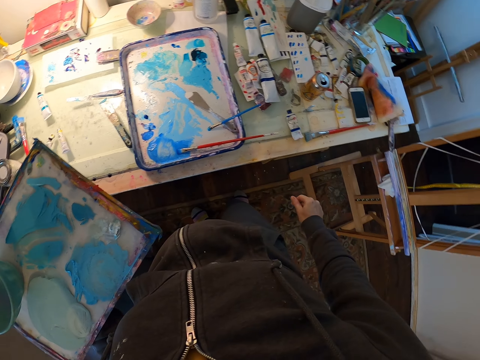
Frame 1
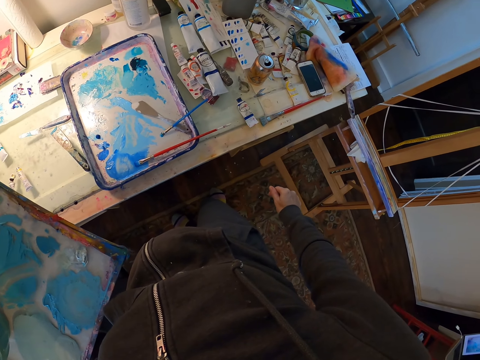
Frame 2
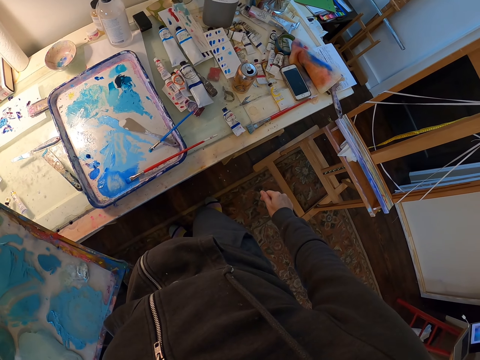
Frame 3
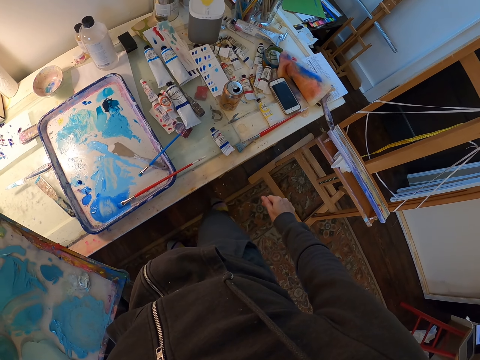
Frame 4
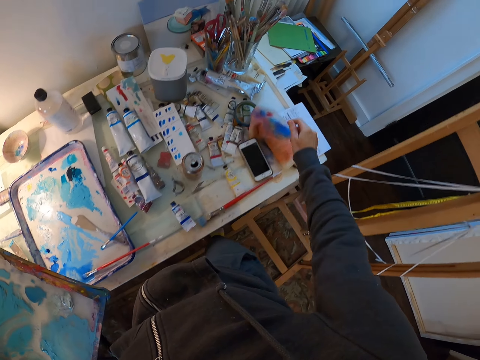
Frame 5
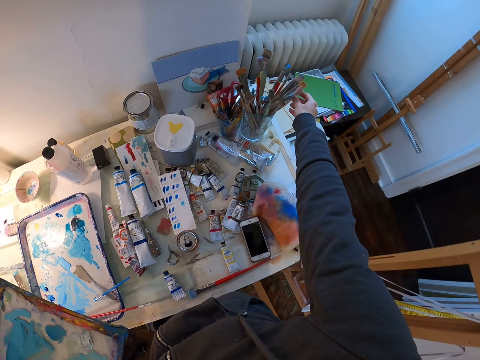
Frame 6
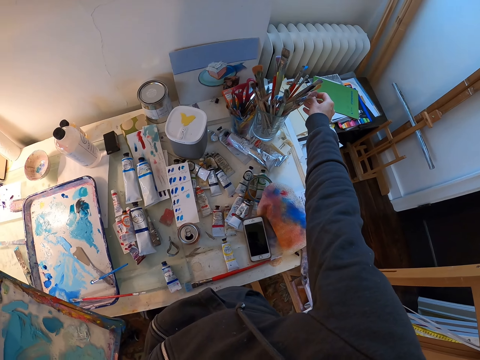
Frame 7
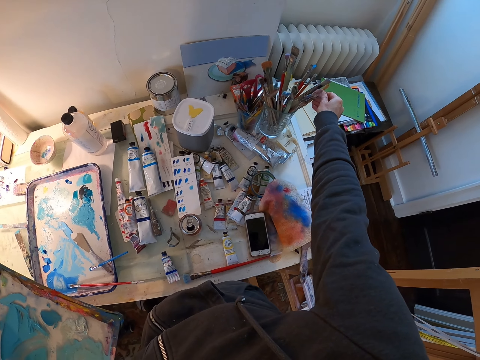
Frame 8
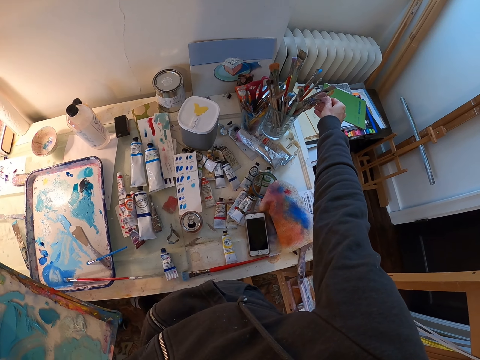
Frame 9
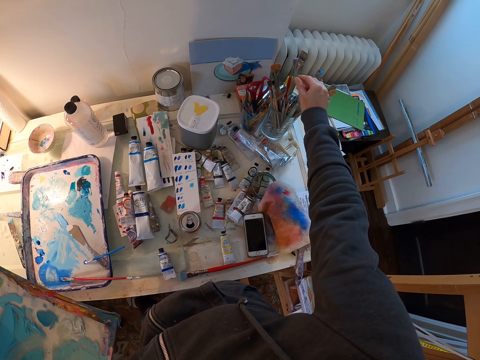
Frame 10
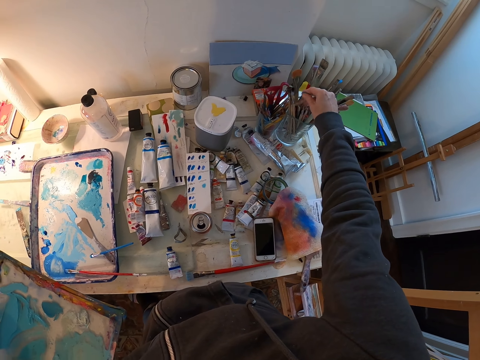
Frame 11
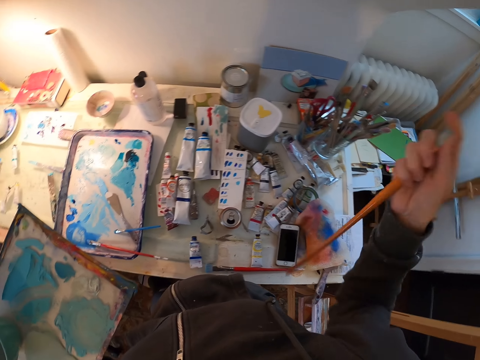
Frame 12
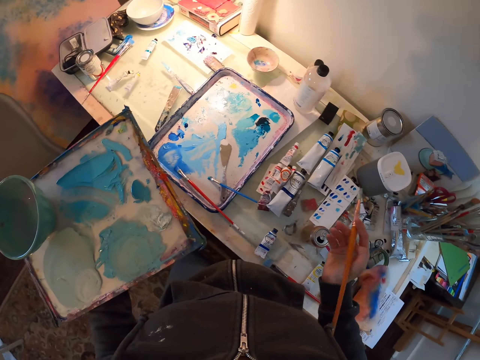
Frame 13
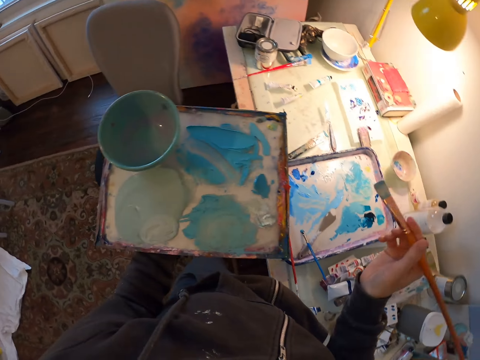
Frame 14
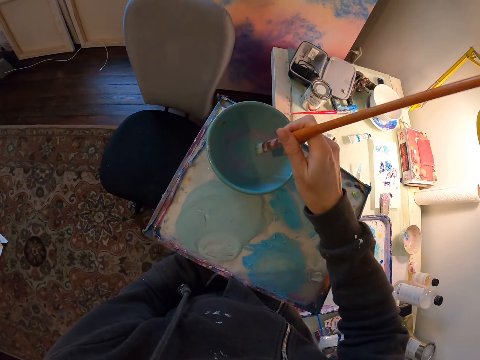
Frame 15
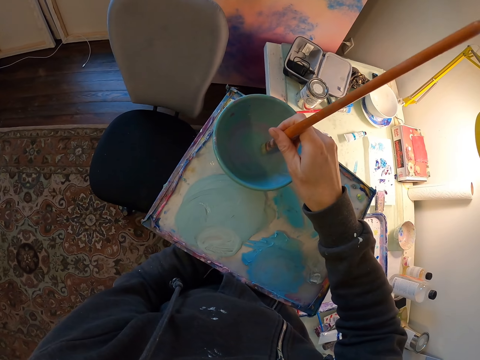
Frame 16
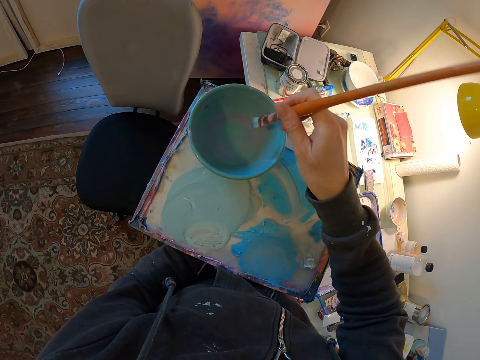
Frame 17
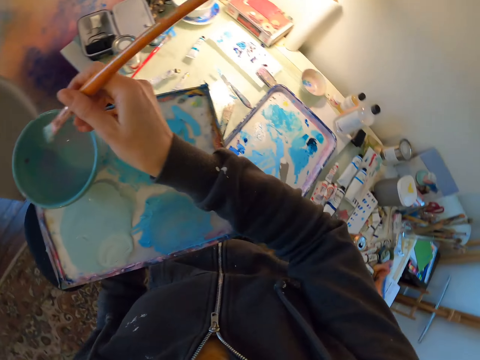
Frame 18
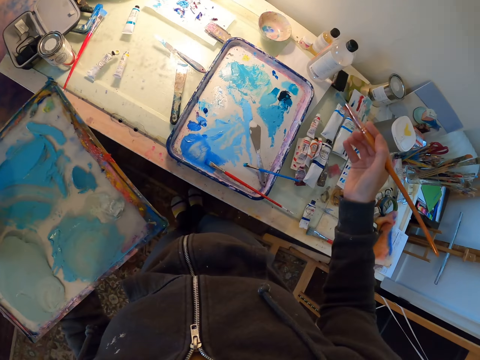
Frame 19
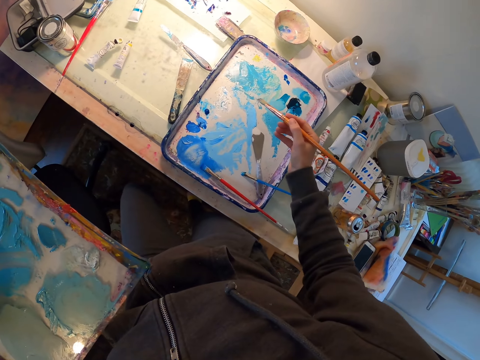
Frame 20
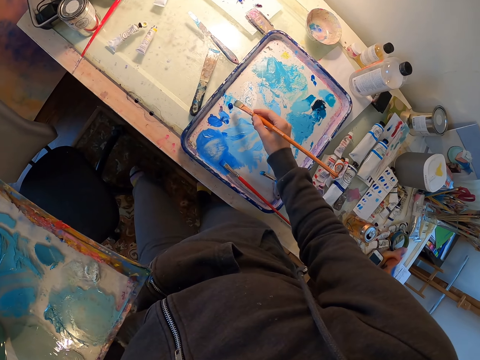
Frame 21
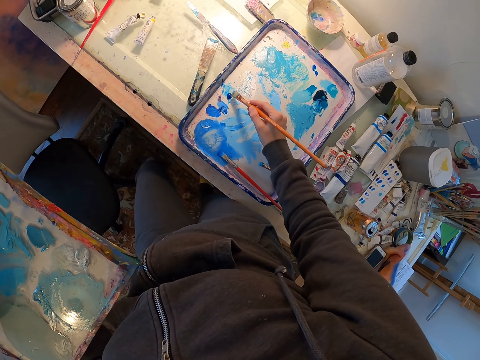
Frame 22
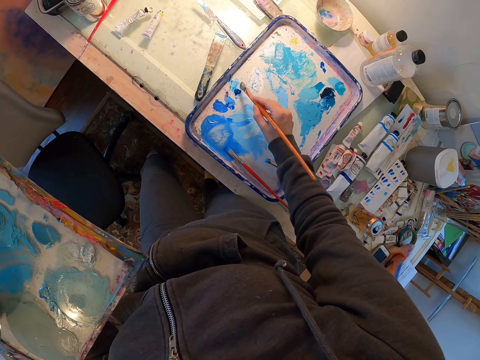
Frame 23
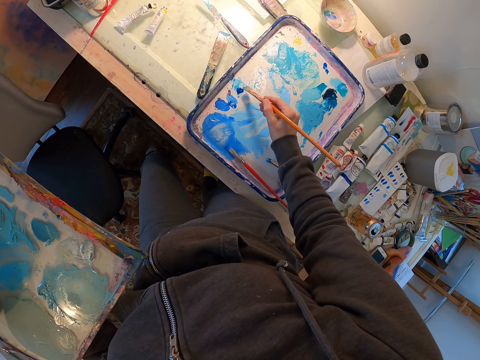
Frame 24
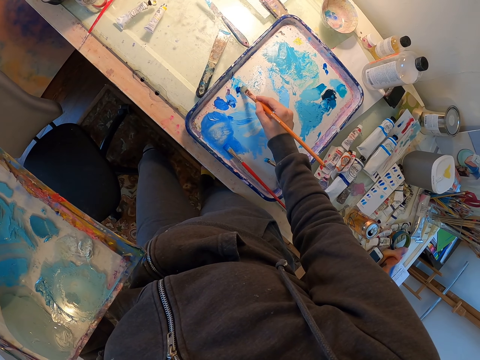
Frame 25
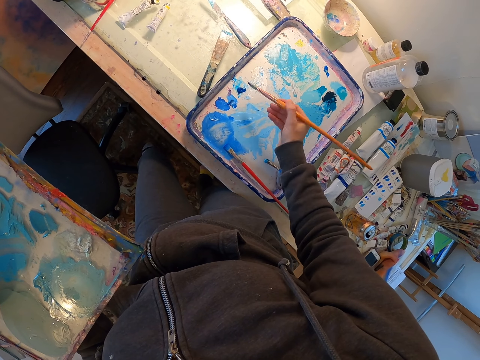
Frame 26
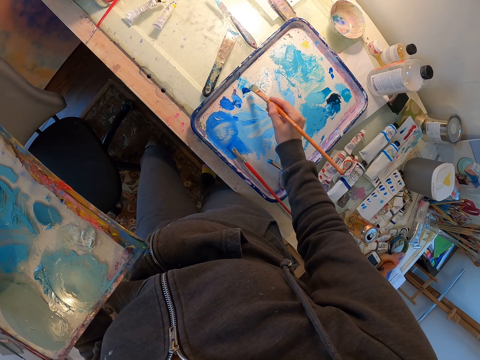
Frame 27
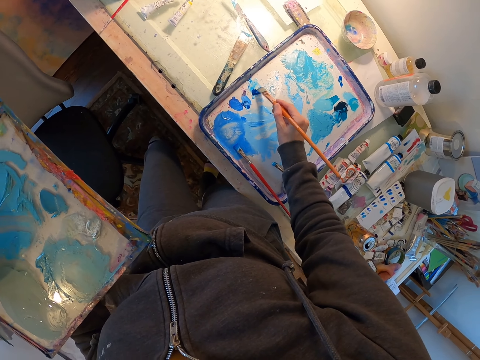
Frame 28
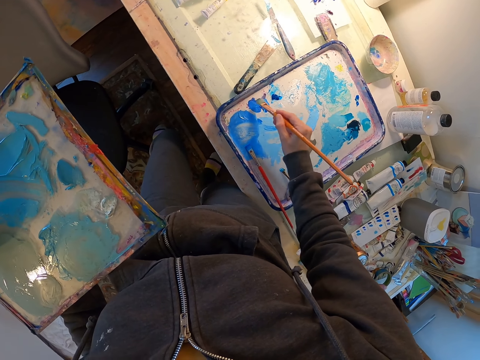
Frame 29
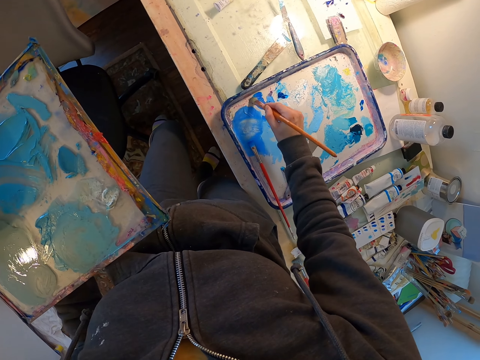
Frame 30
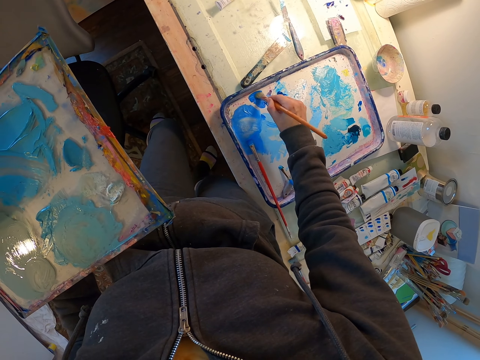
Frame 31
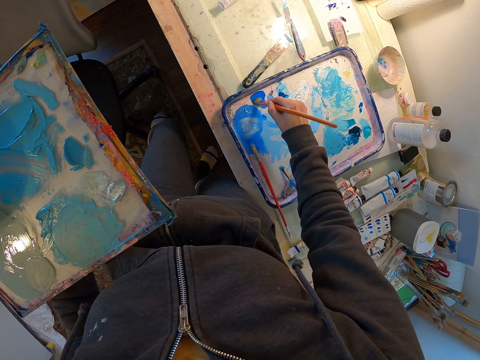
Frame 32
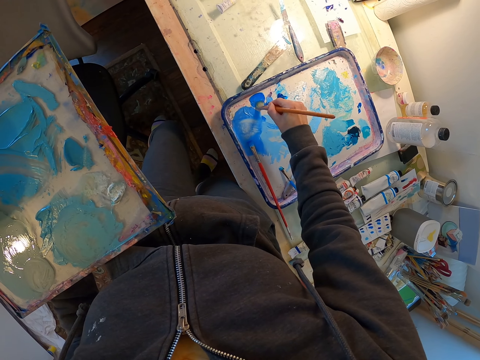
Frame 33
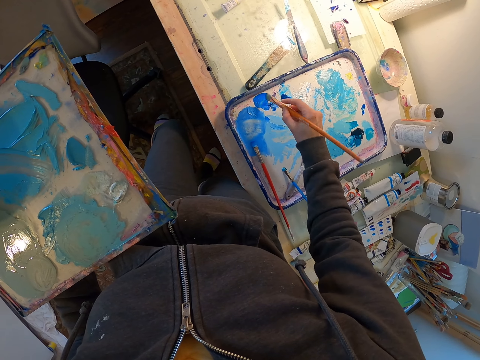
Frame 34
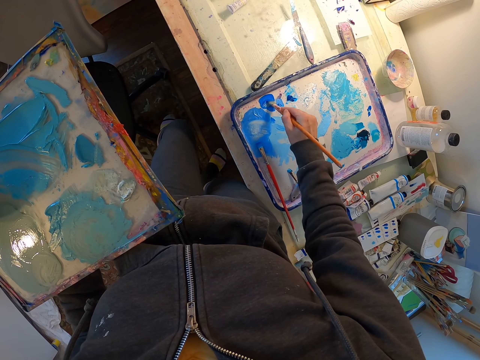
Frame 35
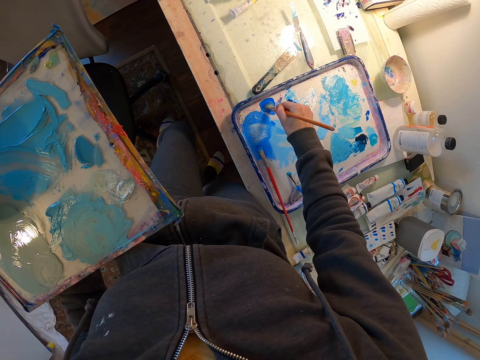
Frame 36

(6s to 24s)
The camera wearer turns to the side. They pick up a paintbrush in a glass. They turn to the side. They hold the paintbrush. They dip the paintbrush in a paint palette. They shake the paintbrush. They turn to the side. They tap paint with the paintbrush. They dip the paintbrush in the paint palette. They rub the paintbrush on the paint.

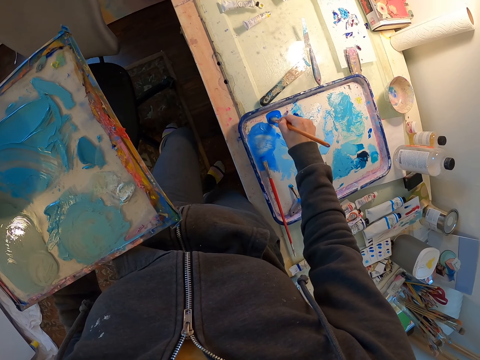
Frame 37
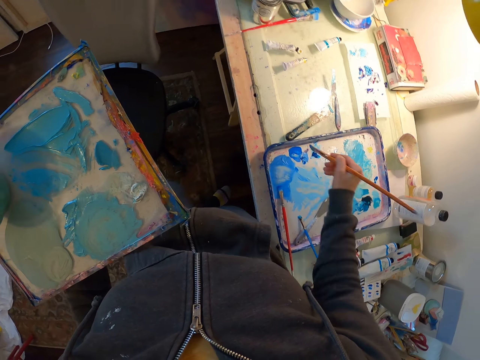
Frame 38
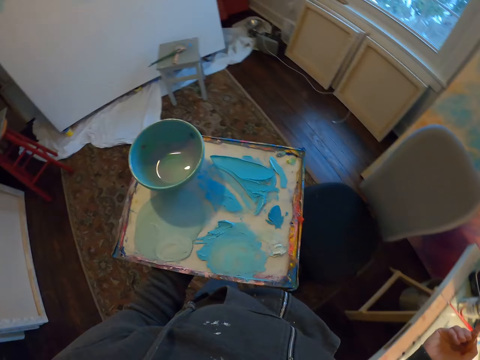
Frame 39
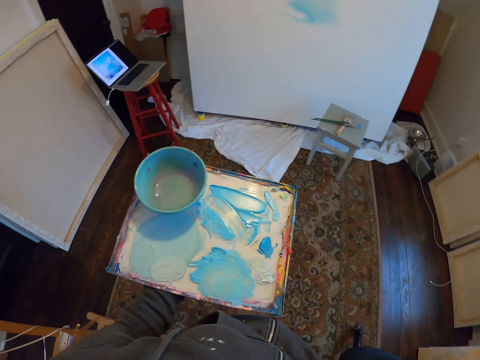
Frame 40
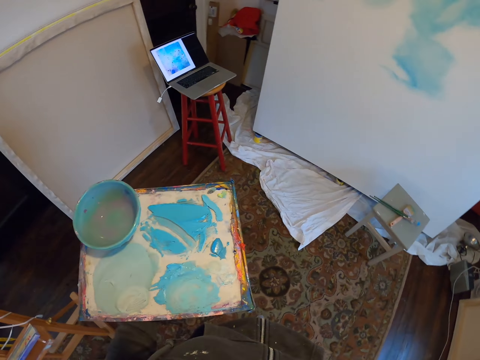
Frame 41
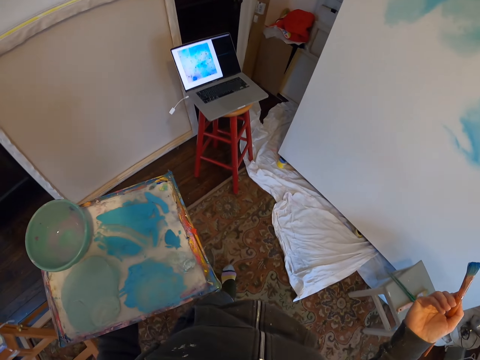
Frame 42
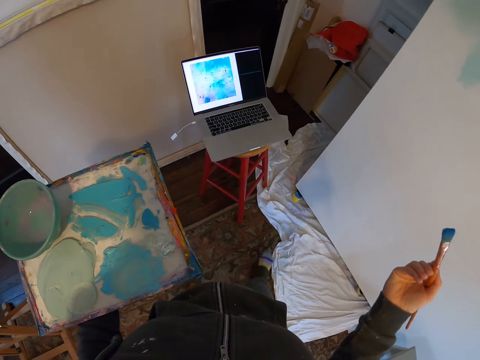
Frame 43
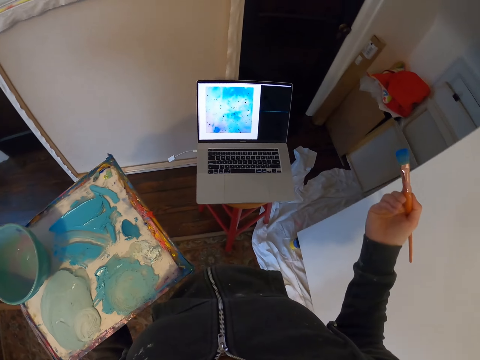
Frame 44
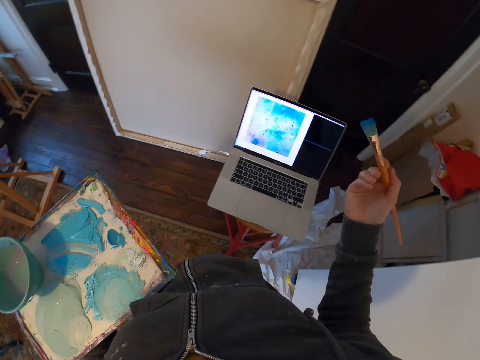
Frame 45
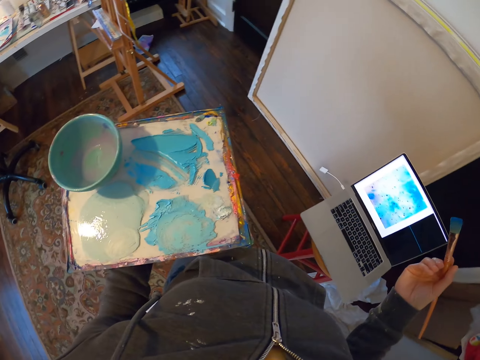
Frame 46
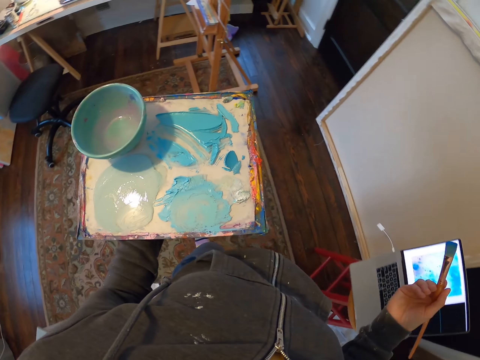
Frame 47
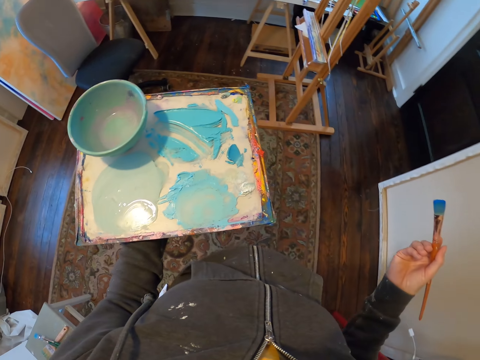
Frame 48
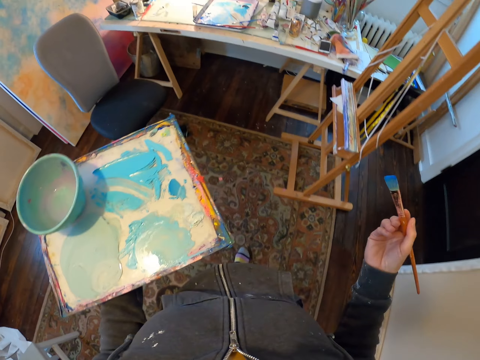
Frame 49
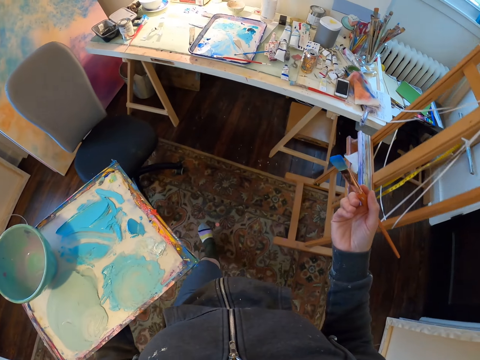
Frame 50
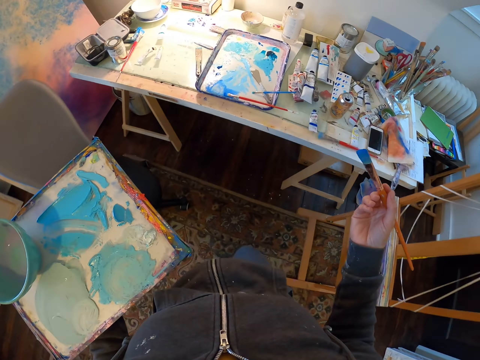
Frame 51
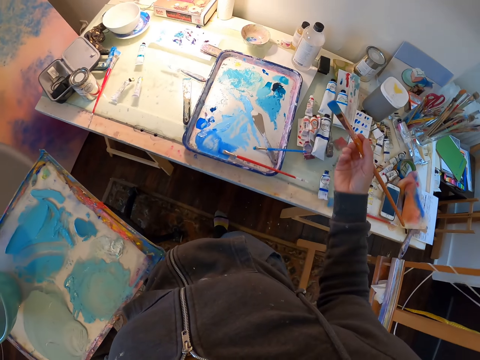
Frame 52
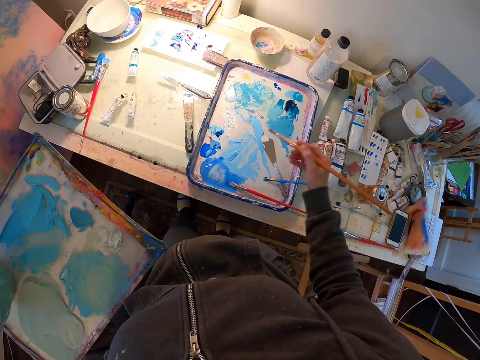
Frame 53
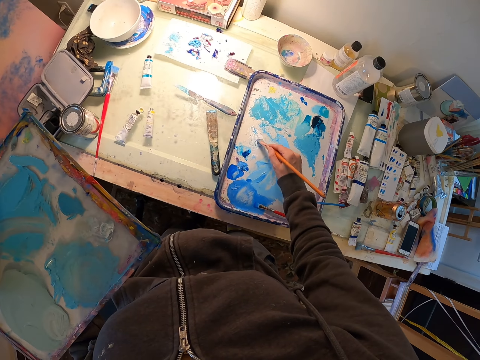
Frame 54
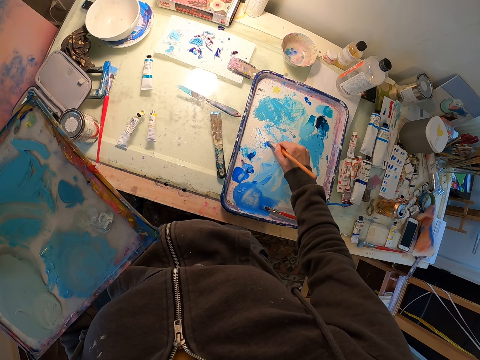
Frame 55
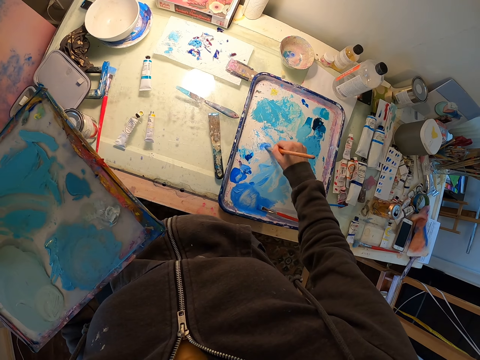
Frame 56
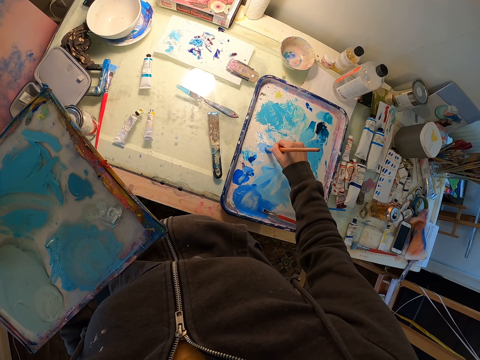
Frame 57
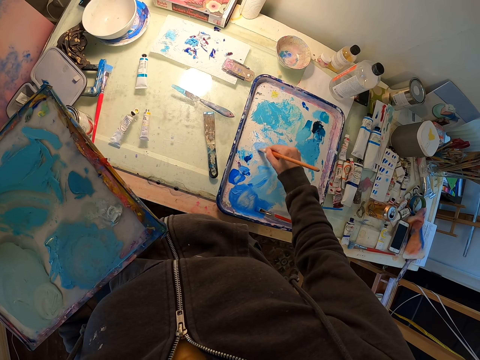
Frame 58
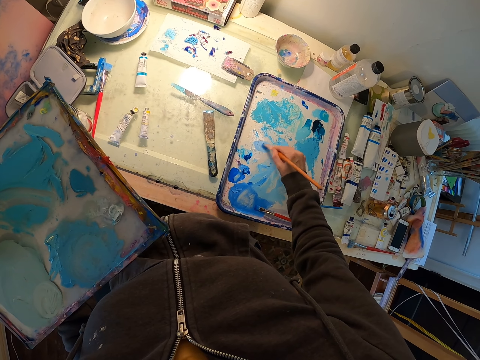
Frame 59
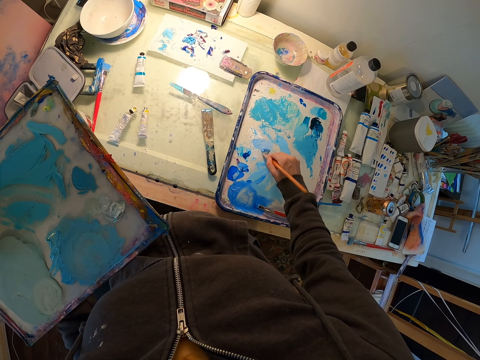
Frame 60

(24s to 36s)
The camera wearer turns to the side. They walk around. They look at the laptop. They hold a paint palette. They turn to the side. They walk around. They stop. They rub the paintbrush on the paint tray. They dip the paintbrush in the paint palette.
